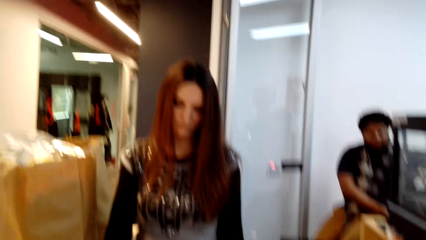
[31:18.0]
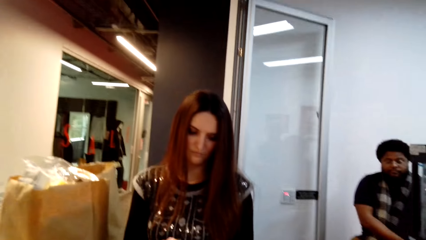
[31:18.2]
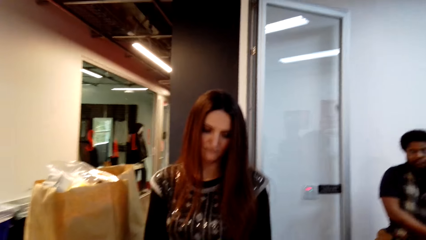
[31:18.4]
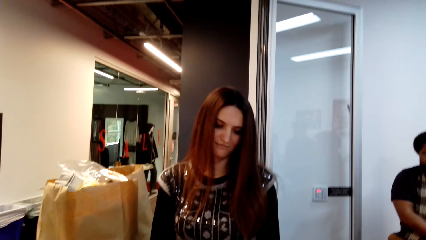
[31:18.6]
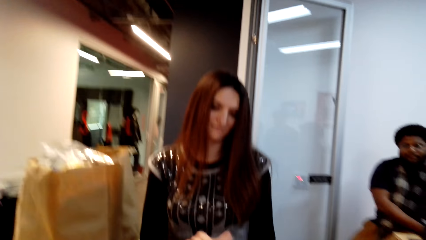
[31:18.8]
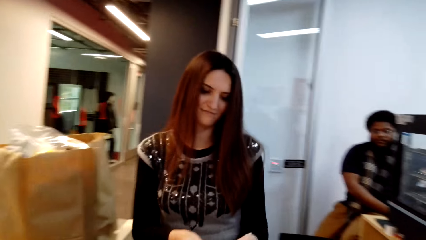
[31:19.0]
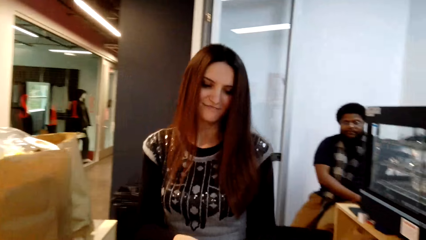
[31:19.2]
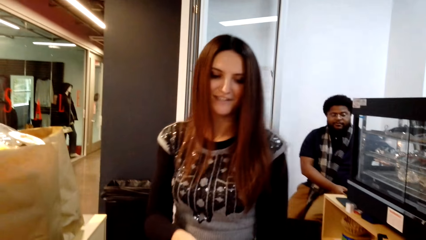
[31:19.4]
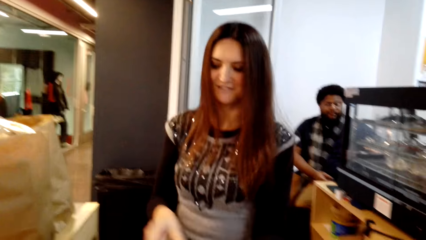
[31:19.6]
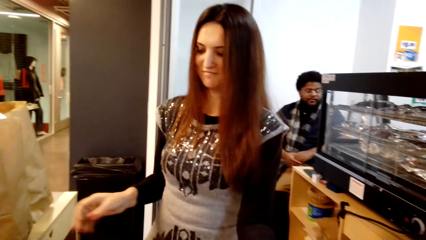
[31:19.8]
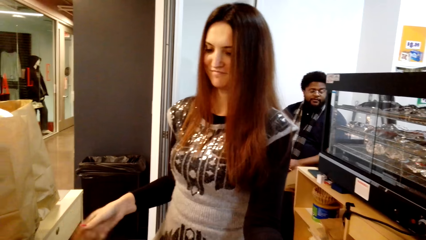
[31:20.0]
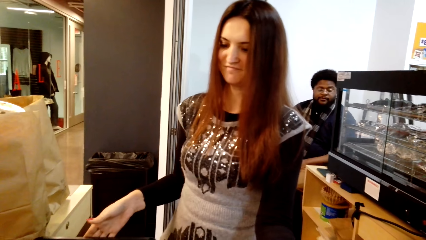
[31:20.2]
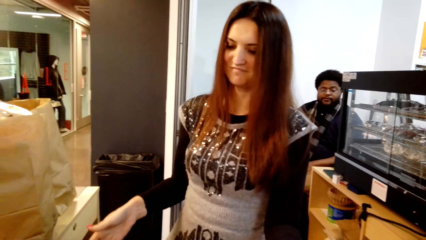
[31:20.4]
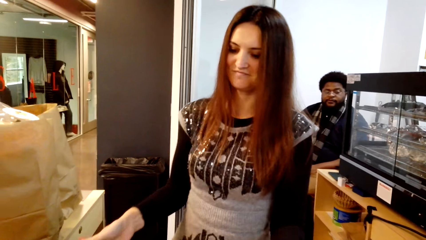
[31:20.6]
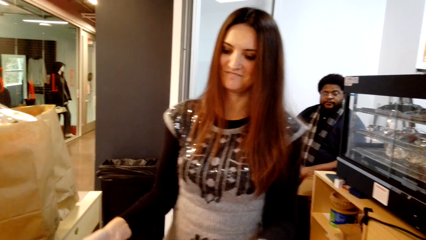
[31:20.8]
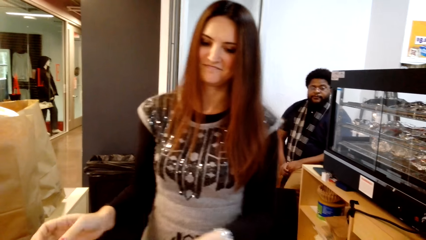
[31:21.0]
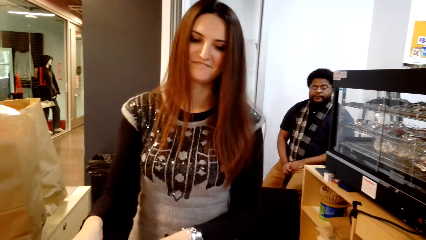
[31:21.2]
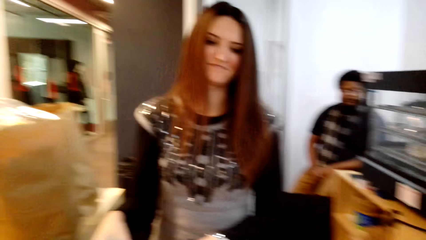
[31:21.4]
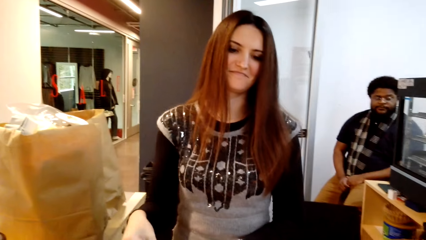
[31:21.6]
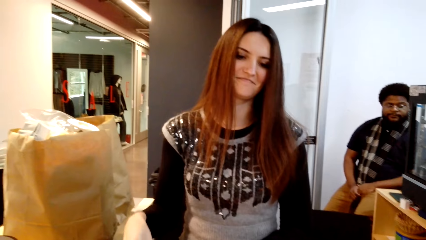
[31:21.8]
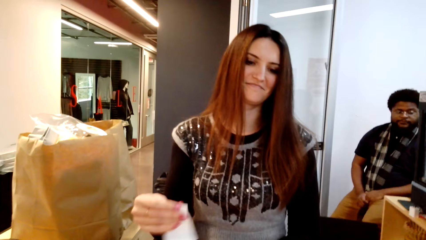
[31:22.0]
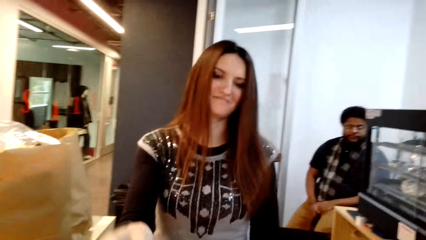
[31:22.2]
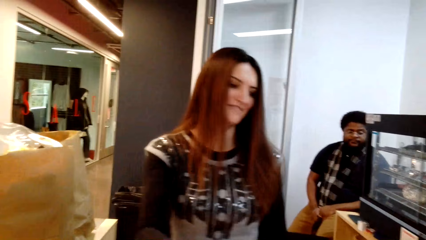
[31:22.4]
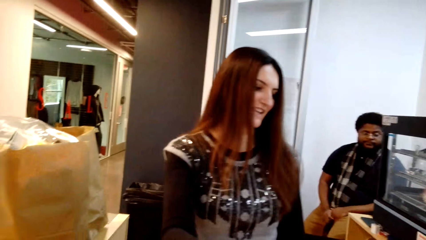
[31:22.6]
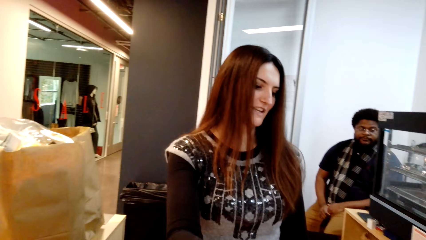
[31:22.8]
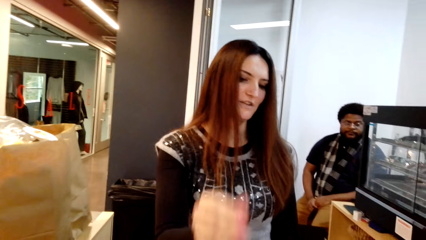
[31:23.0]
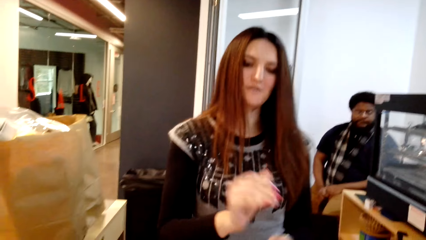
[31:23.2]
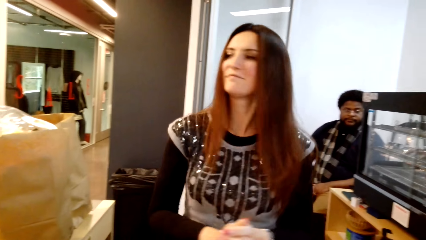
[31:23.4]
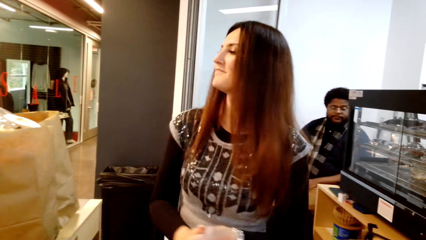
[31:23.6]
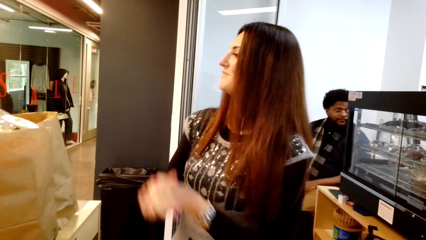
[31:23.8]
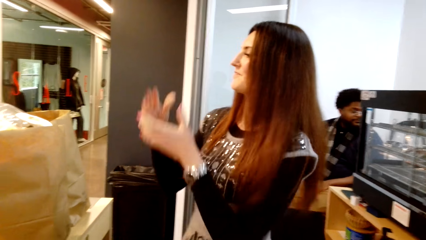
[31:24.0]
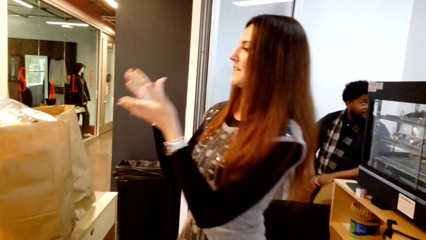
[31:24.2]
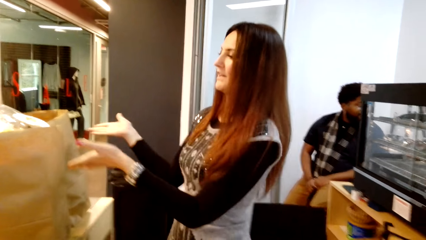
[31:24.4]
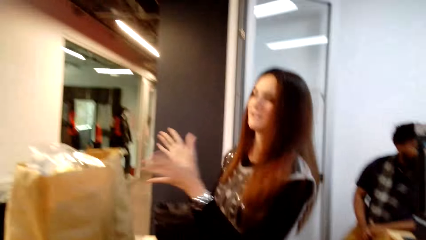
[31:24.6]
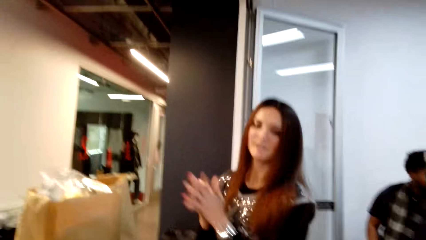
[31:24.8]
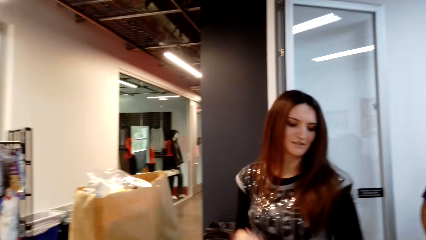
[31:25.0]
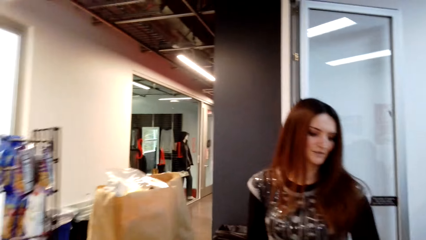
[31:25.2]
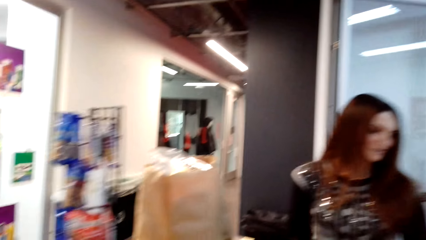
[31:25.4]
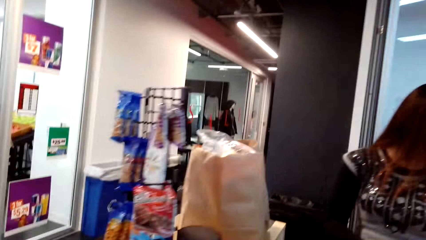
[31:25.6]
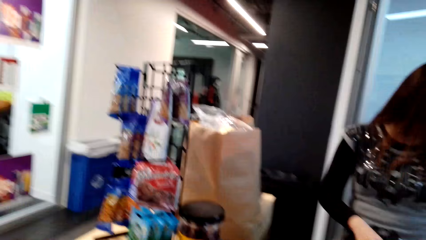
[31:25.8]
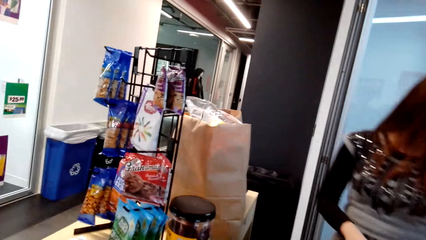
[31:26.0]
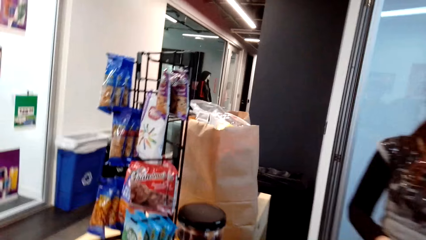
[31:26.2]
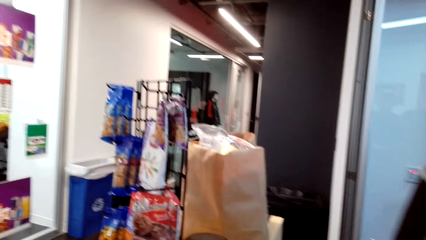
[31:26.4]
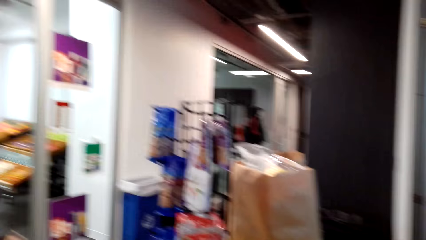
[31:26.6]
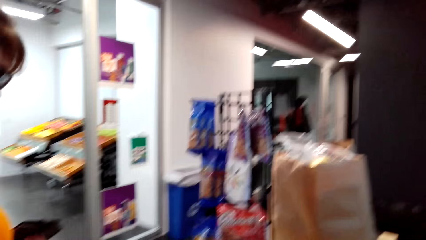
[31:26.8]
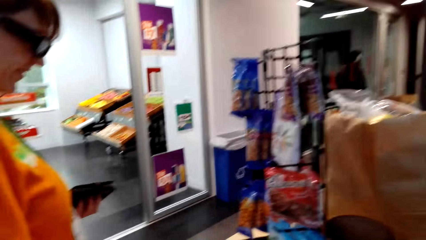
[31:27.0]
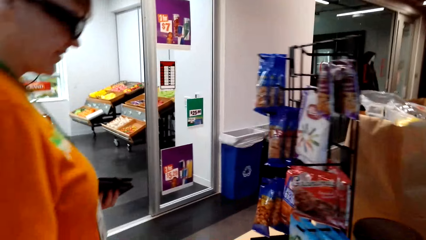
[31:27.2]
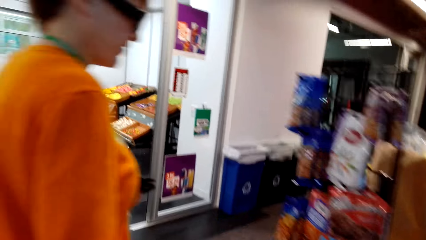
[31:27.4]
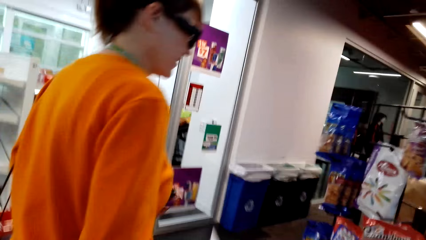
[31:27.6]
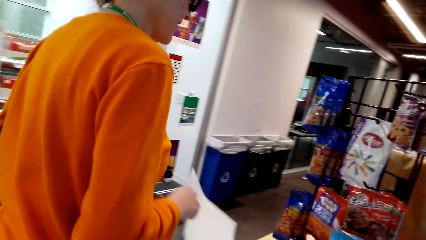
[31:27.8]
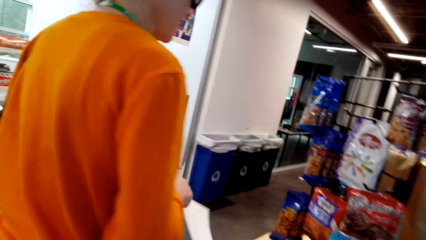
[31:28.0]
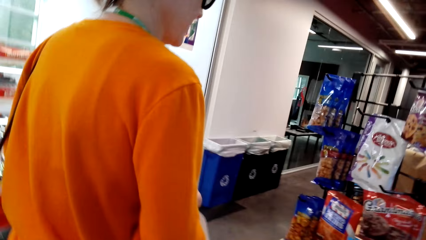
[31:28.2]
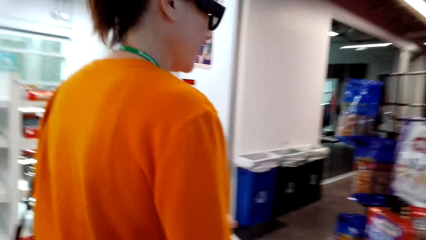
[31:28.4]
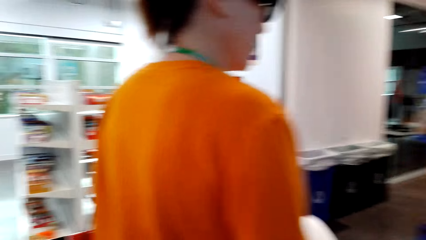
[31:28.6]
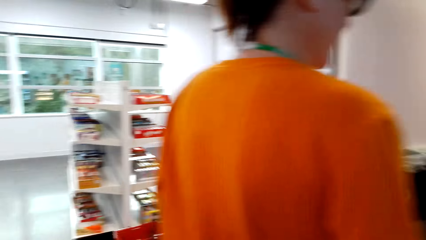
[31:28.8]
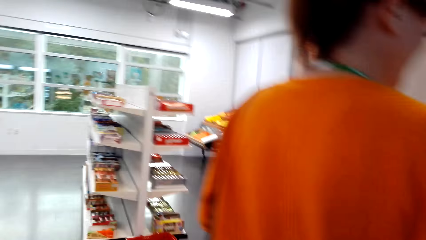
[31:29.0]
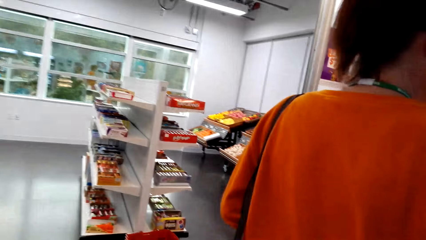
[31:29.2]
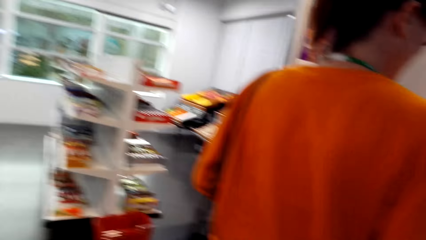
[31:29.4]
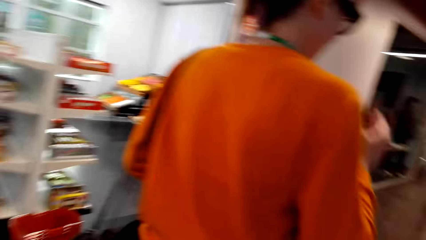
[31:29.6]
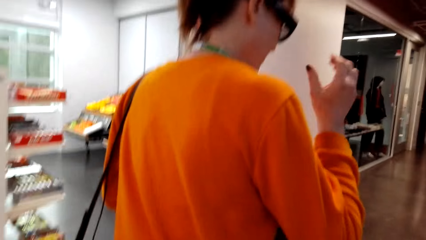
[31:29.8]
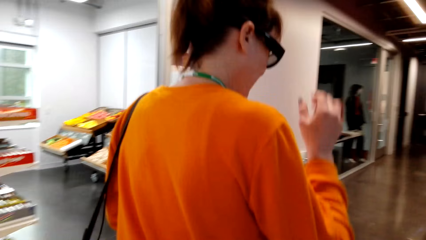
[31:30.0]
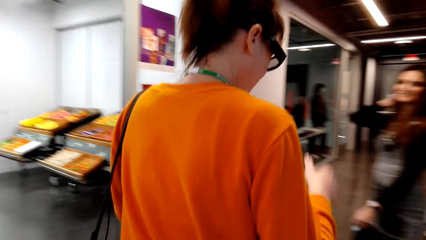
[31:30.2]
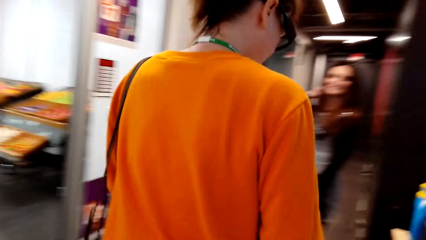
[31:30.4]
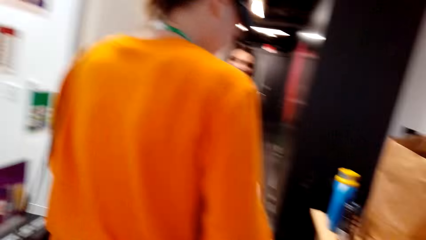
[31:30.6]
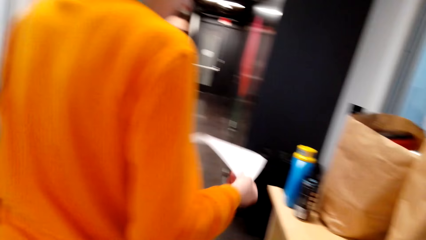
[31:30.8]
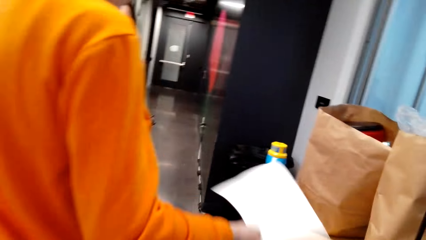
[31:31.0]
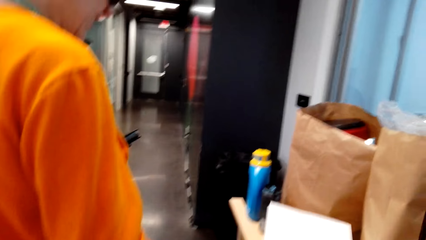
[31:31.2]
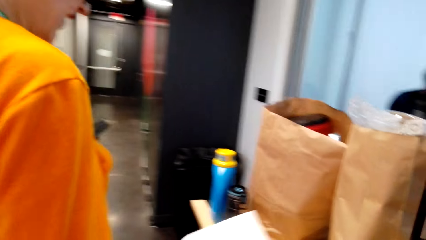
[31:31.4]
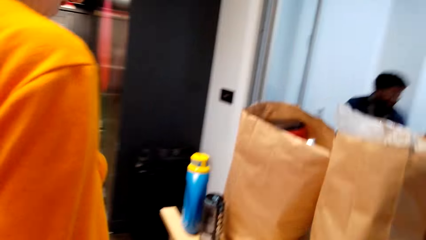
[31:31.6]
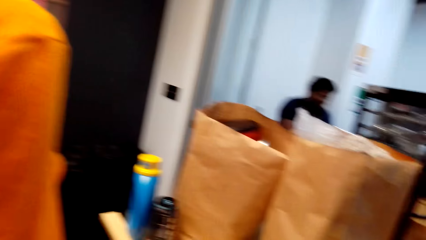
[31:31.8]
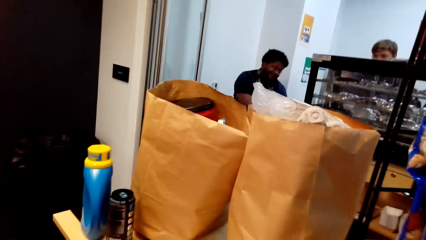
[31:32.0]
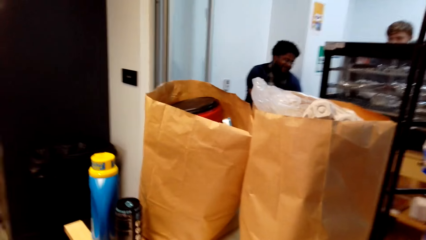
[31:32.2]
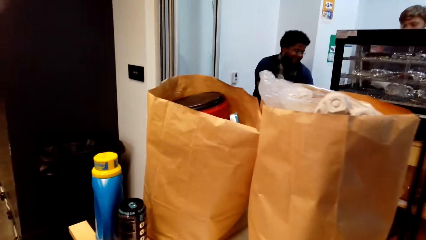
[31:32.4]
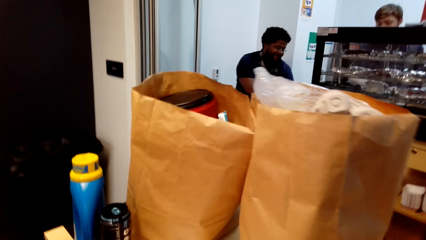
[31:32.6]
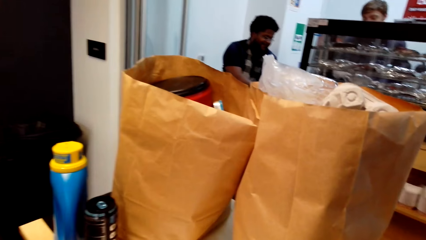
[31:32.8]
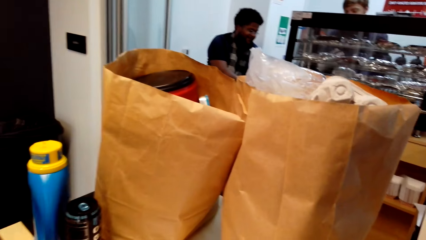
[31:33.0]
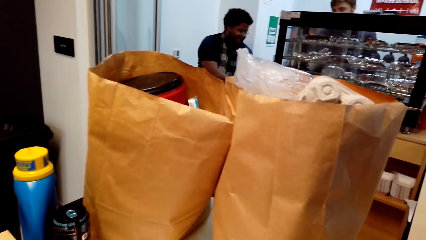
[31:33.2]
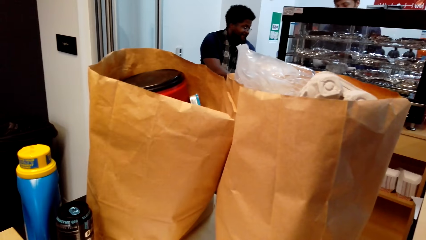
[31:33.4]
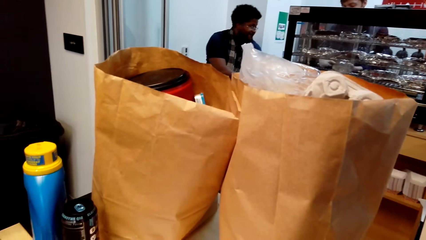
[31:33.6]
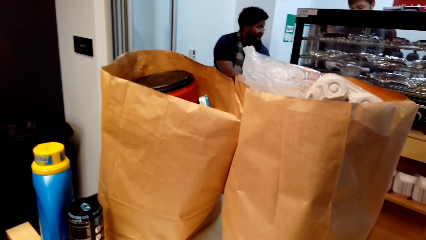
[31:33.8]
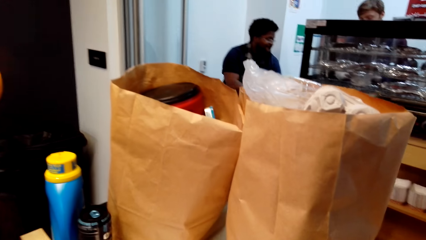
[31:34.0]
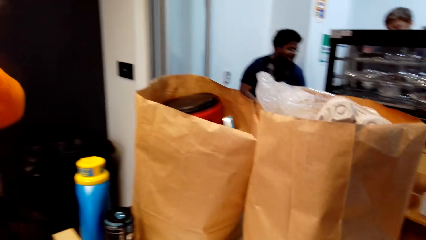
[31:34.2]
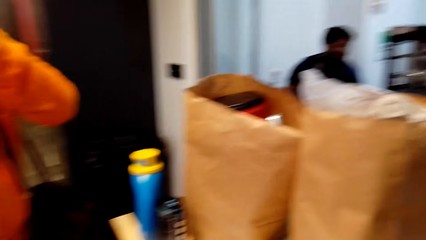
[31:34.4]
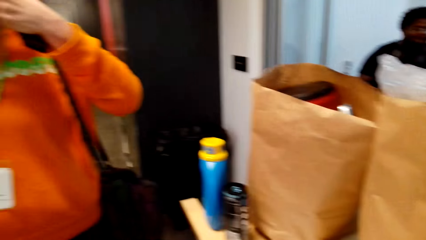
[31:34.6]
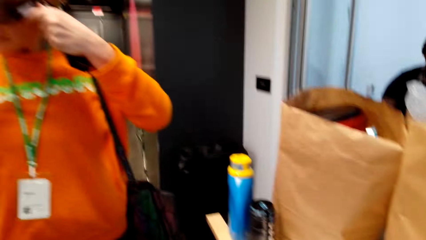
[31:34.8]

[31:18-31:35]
A woman gives the camera wearer a receipt. The camera wearer walks on the floor. Another woman walks on the floor. The other woman puts a paper on the counter table. The camera wearer stands on the floor.
